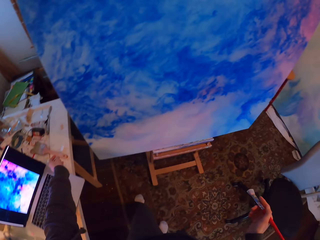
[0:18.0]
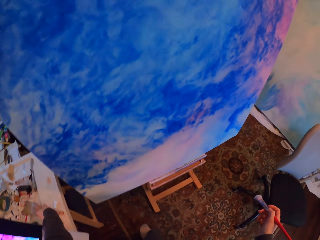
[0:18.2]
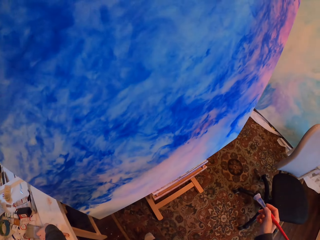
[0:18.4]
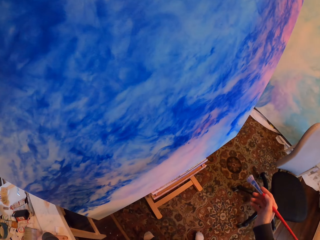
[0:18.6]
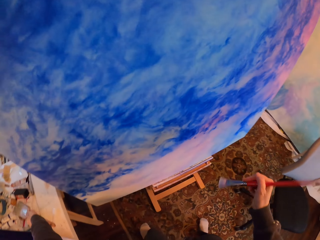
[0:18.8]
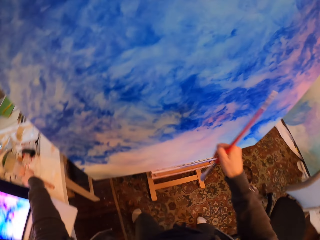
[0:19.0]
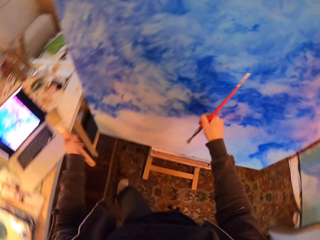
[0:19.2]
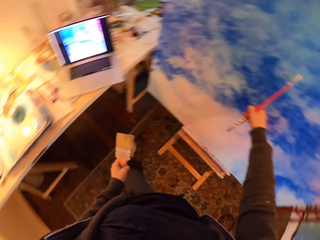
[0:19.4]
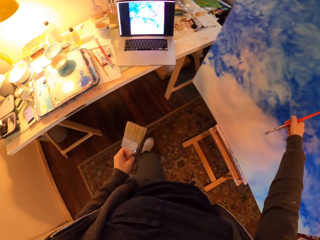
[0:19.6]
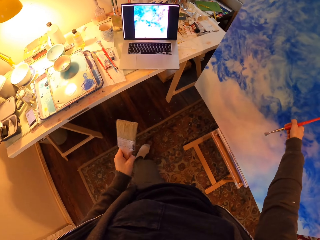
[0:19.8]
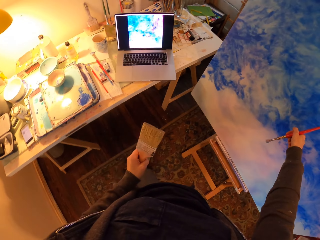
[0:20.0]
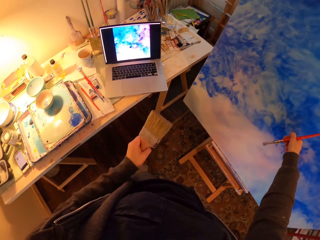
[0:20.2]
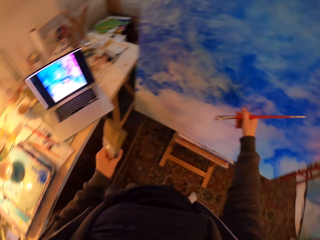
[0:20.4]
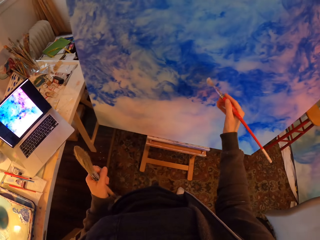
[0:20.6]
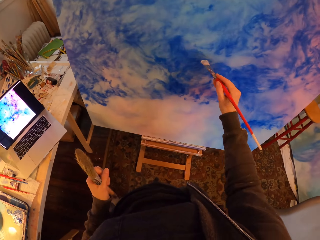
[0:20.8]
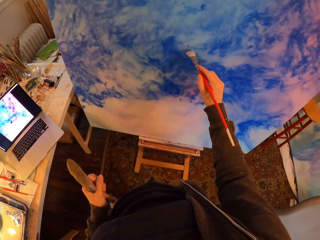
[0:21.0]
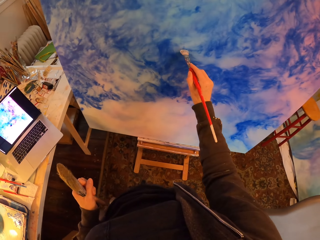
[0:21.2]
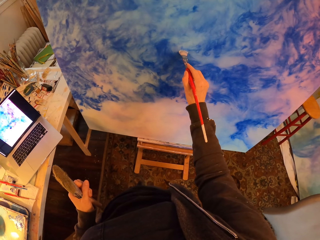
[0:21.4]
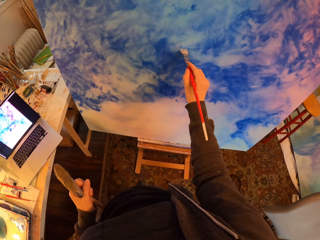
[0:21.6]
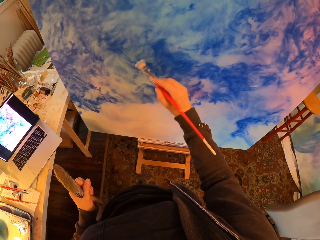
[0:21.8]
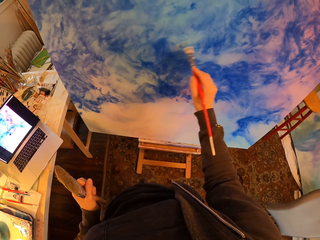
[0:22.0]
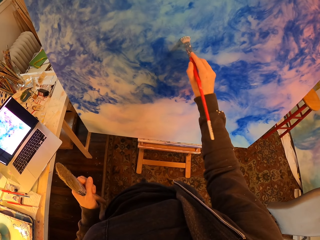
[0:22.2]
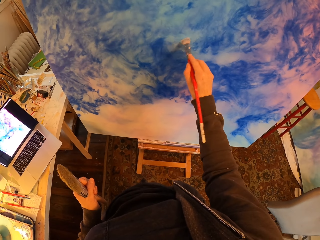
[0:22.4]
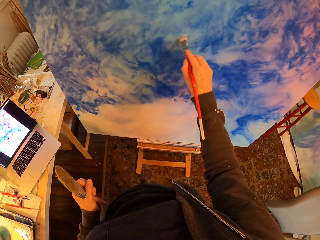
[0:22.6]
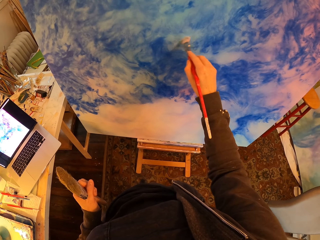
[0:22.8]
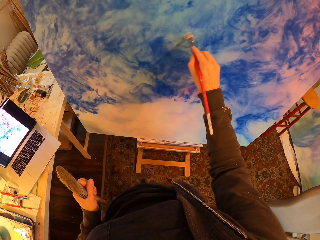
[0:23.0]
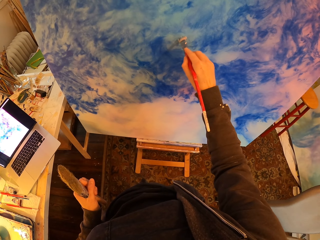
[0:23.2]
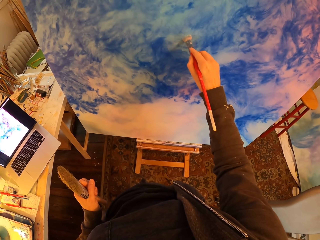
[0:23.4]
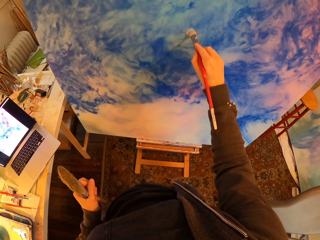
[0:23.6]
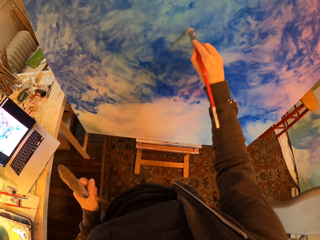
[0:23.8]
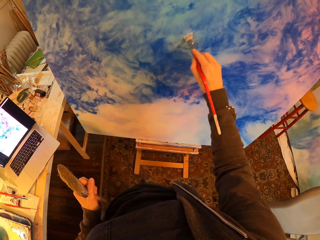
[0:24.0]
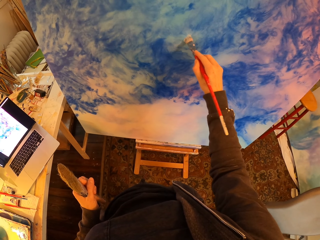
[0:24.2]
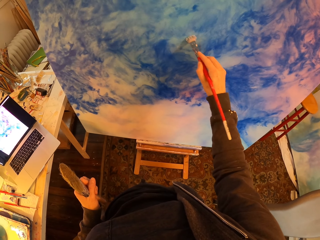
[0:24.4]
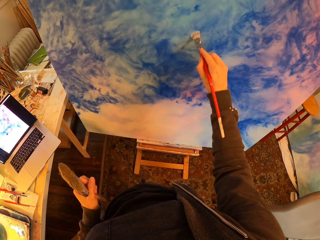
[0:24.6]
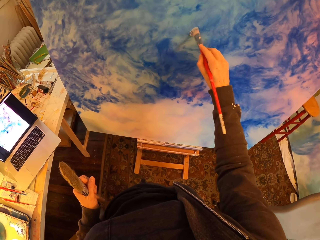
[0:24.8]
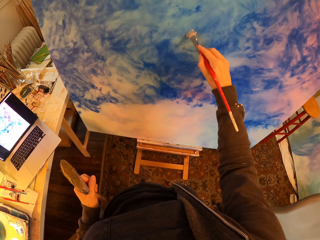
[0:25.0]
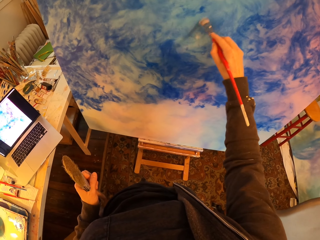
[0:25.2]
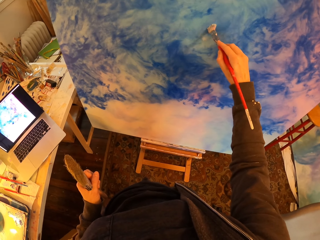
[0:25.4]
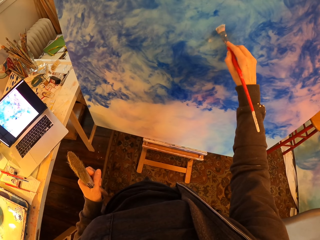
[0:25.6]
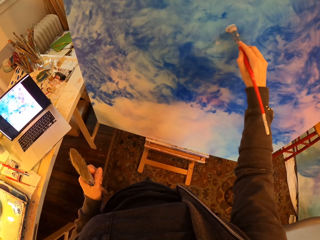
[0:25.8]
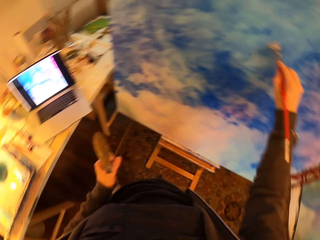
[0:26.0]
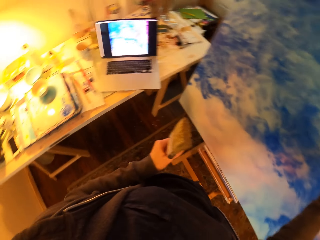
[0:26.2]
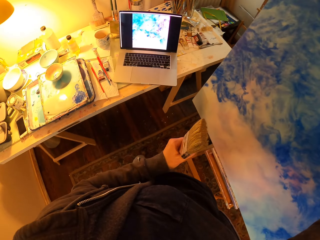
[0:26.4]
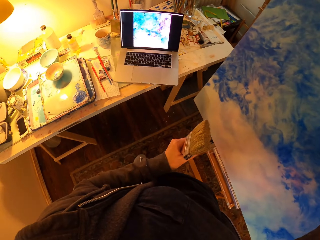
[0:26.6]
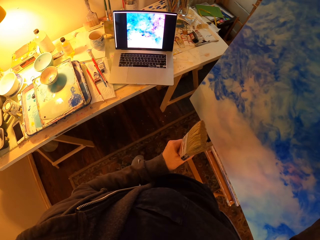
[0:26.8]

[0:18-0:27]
The camera wearer picks up the big brush with the left hand. They paint the drawing board with the small paint brush.

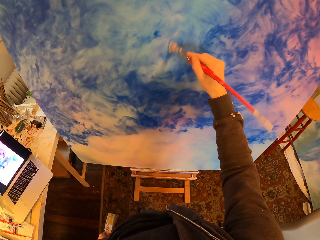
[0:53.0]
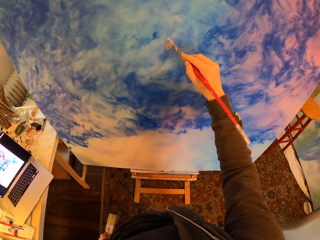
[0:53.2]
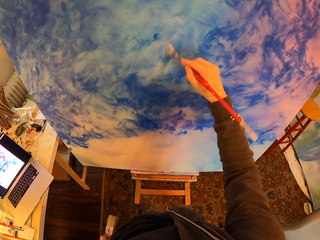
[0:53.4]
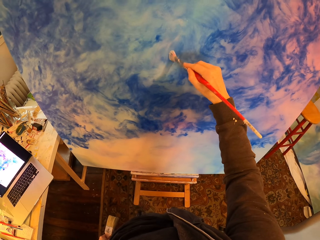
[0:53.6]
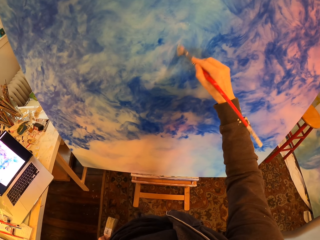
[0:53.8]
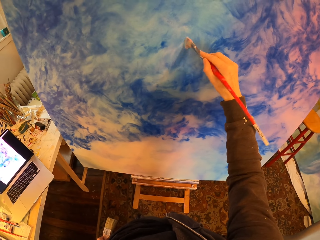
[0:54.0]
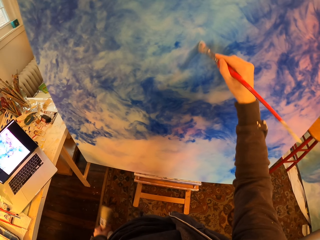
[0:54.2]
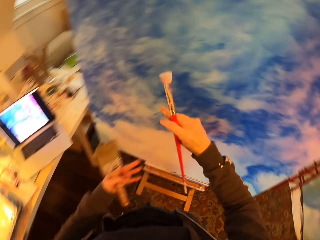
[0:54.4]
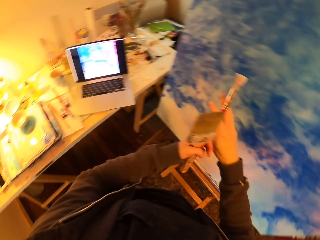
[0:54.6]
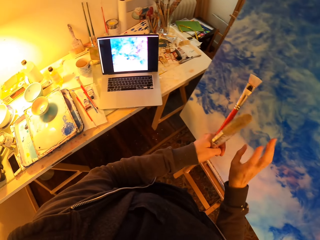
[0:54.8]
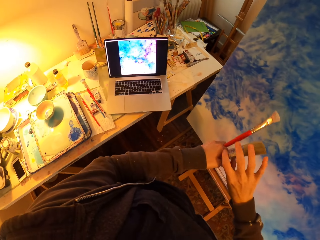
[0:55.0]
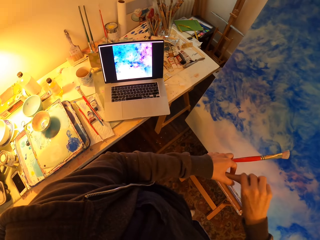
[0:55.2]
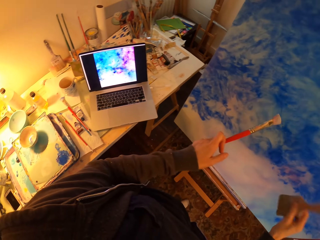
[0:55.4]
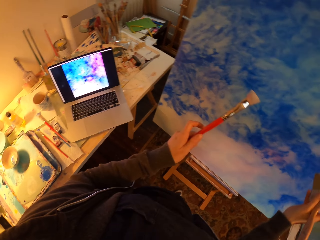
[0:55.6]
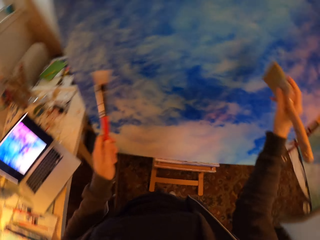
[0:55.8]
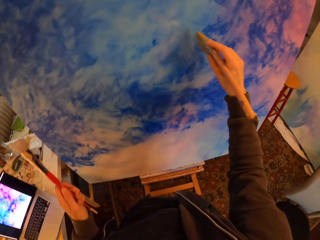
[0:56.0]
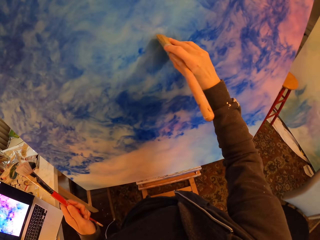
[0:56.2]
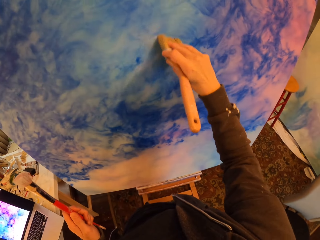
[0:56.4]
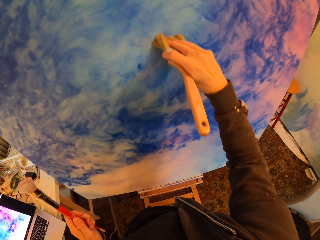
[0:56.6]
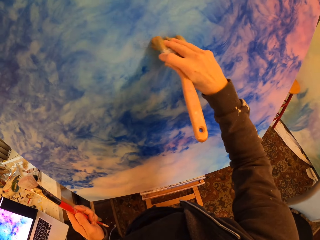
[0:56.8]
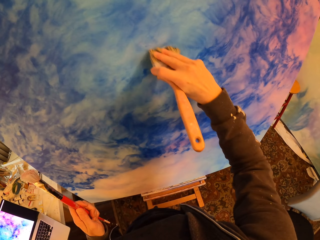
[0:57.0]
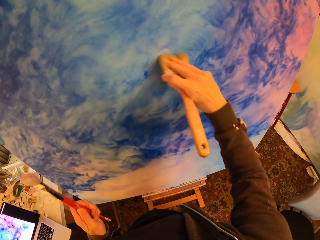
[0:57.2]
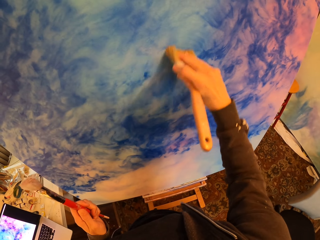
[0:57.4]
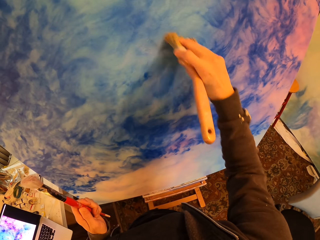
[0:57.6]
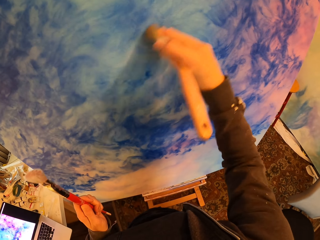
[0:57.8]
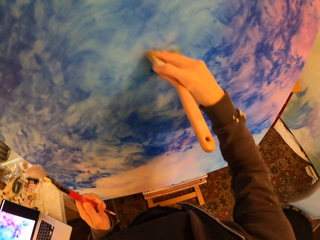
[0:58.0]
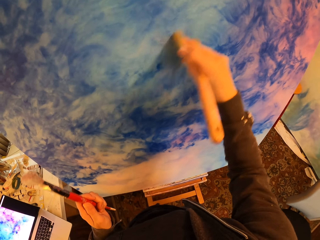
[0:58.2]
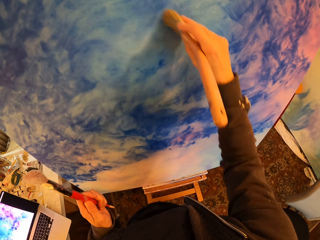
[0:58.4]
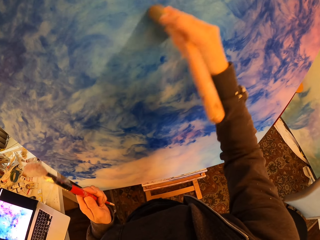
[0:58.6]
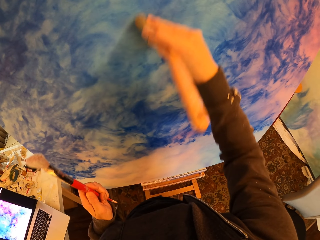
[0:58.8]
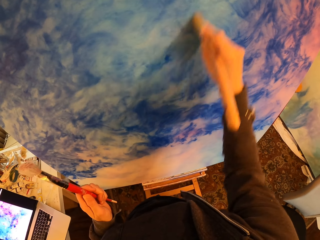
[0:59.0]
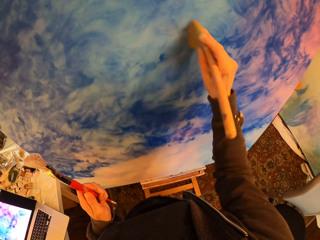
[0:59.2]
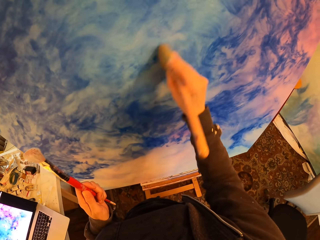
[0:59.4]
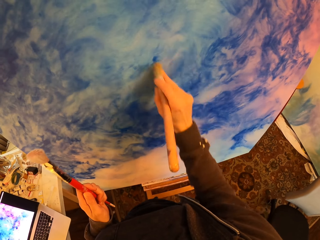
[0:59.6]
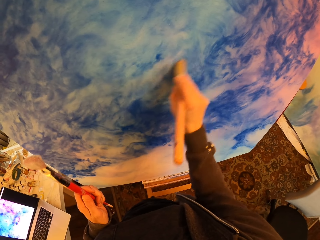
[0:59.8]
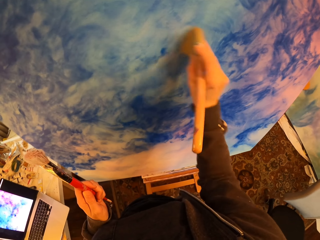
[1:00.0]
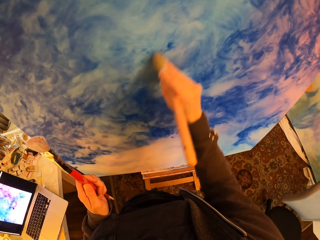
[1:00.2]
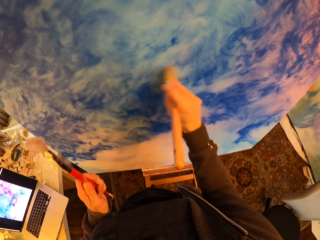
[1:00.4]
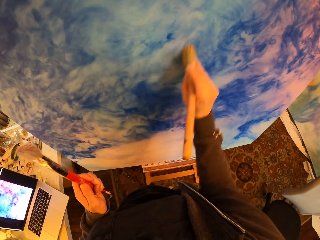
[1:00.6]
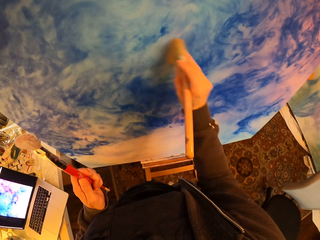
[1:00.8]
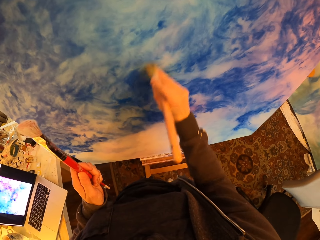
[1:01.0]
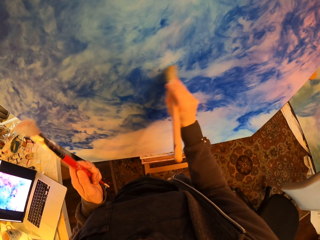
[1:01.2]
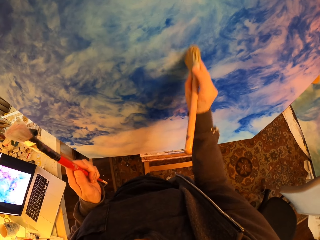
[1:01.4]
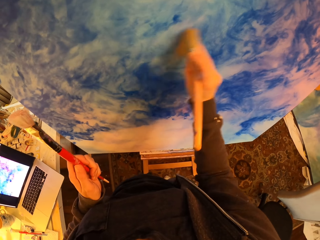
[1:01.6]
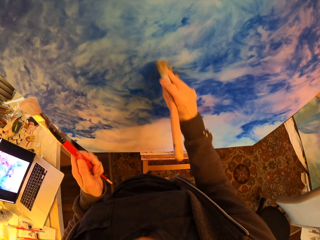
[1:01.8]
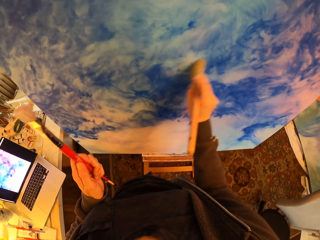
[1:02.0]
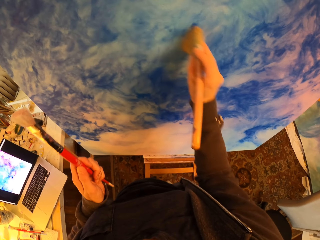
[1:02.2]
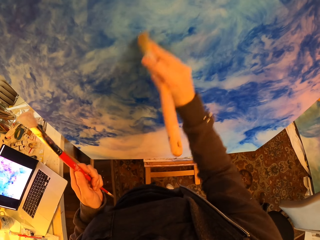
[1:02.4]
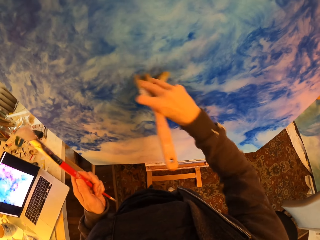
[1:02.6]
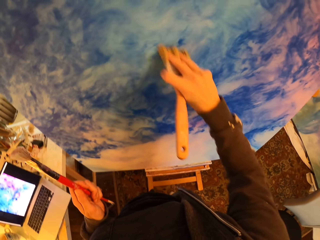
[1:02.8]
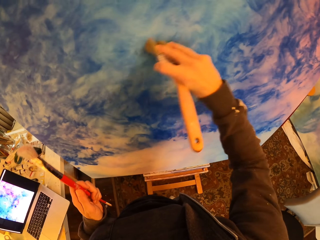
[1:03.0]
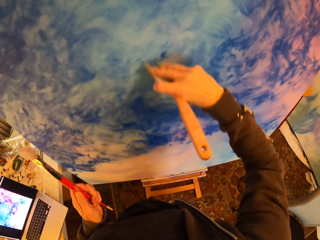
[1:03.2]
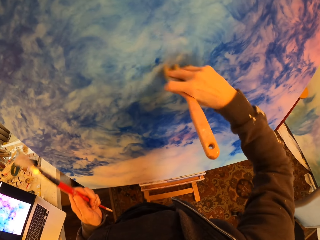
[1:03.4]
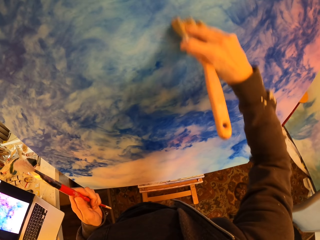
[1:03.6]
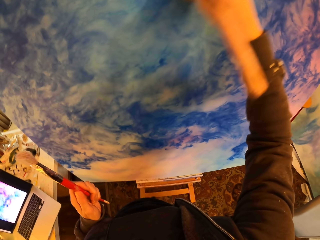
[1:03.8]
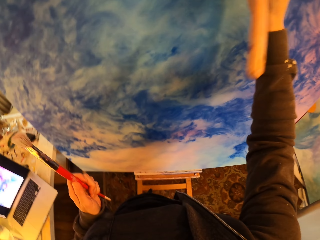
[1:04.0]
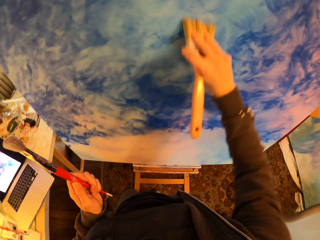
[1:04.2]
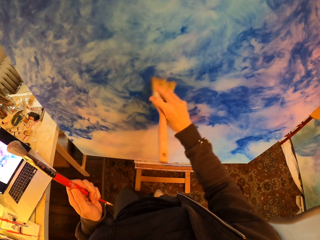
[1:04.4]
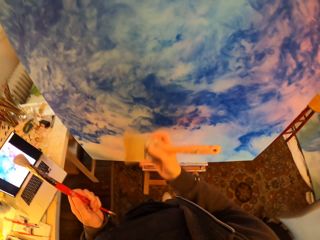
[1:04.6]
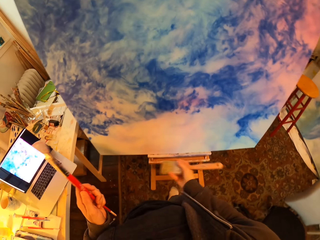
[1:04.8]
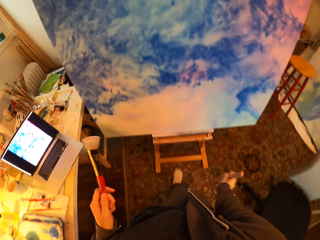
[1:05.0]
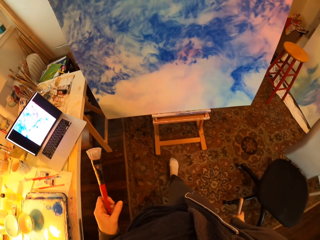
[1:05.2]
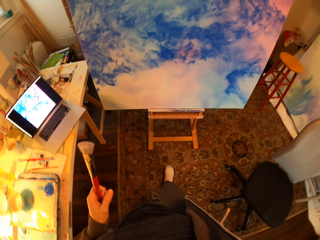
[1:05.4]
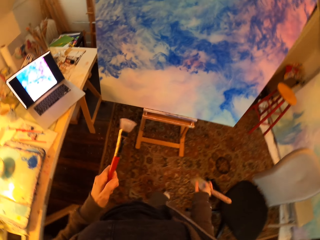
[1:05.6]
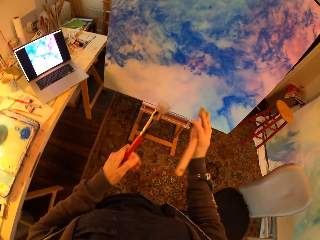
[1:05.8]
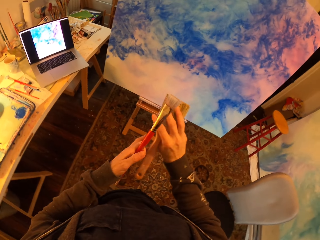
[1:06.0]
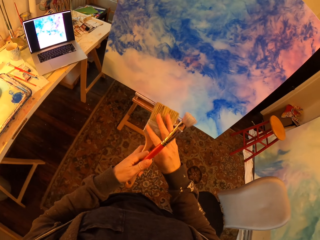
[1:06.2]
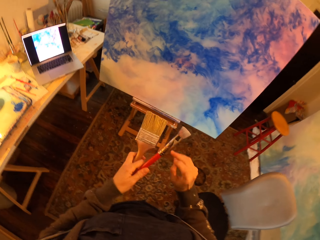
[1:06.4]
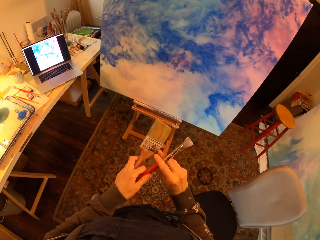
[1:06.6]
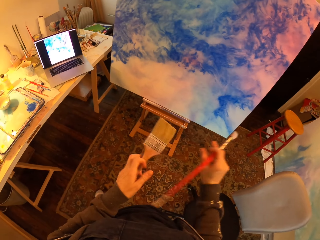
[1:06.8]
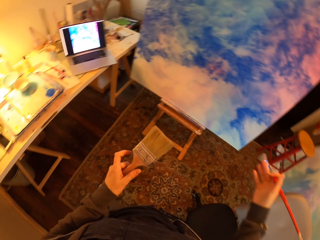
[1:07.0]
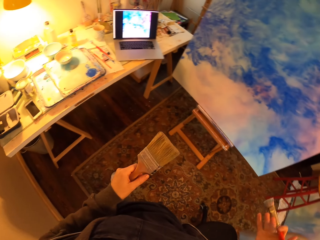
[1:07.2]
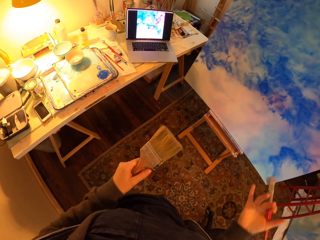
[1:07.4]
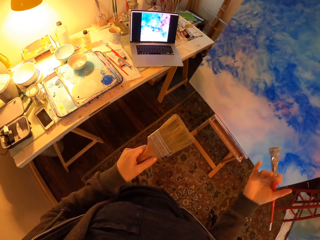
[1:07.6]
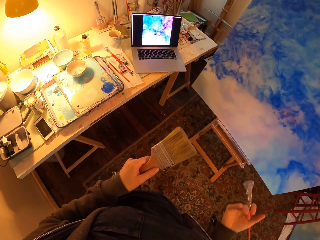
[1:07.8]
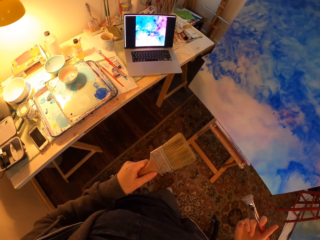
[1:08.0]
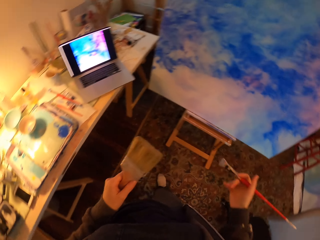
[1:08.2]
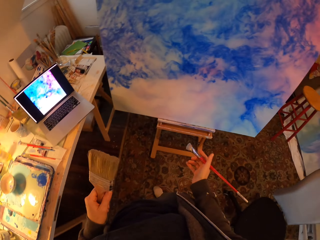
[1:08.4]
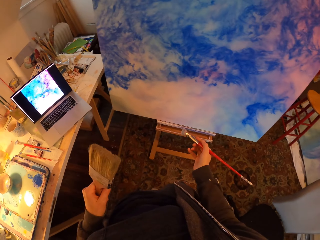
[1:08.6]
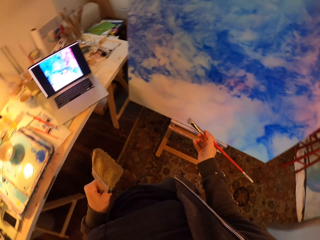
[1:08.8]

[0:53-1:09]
The camera wearer takes the big brush with the right hand. They paint the drawing board with the paint brush, blend the paint on the board with the big brush, and brush the drawing. They take the small brush with the right hand.
